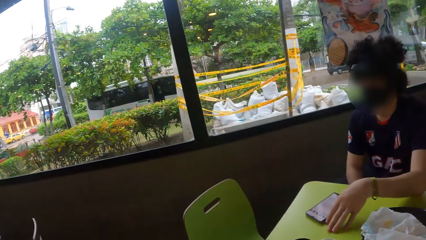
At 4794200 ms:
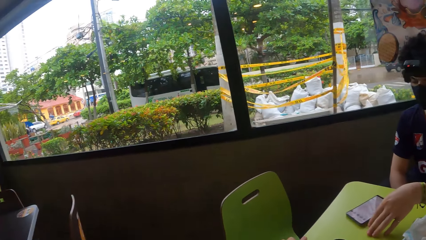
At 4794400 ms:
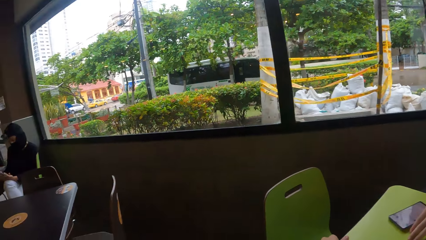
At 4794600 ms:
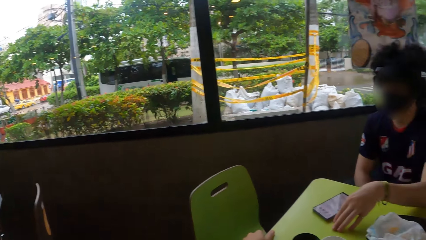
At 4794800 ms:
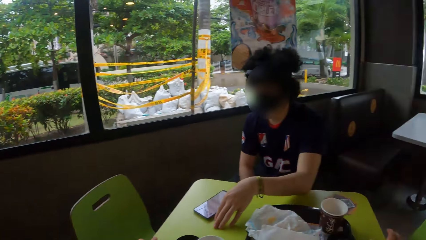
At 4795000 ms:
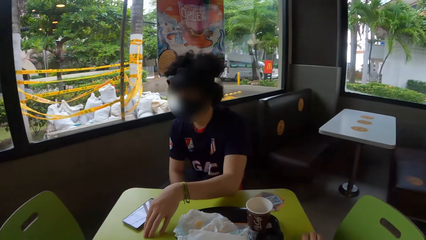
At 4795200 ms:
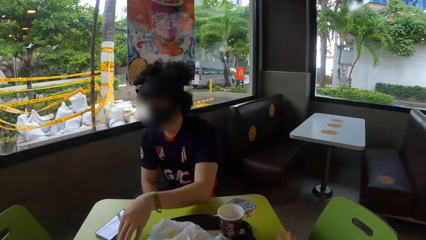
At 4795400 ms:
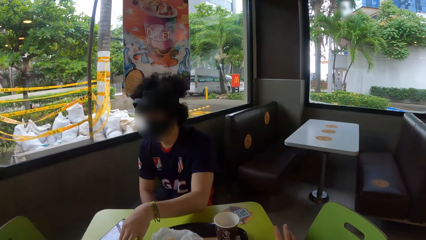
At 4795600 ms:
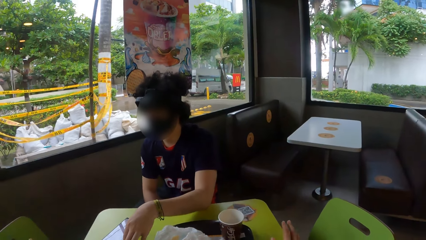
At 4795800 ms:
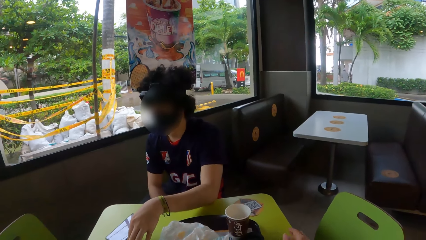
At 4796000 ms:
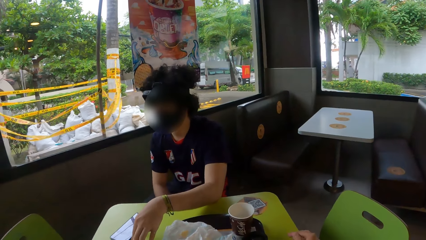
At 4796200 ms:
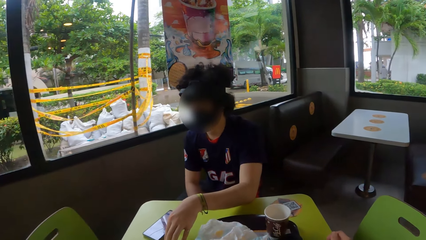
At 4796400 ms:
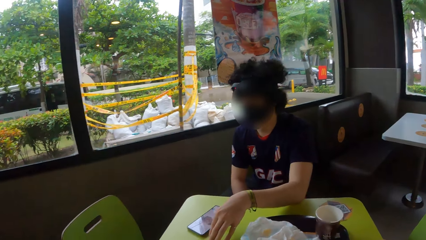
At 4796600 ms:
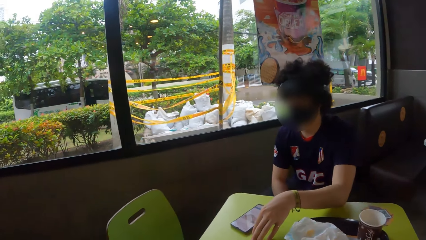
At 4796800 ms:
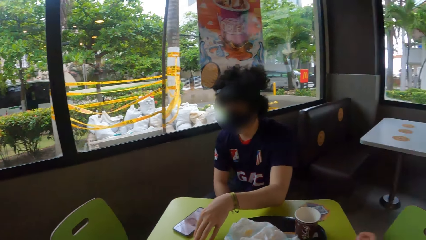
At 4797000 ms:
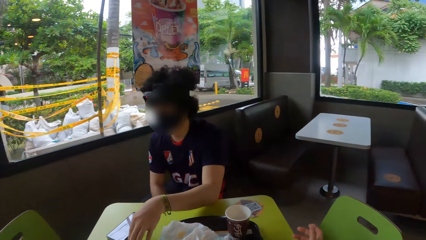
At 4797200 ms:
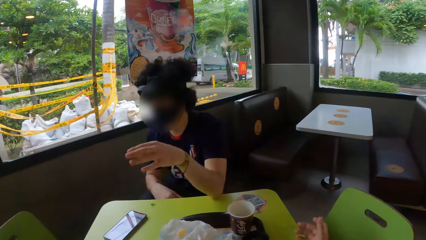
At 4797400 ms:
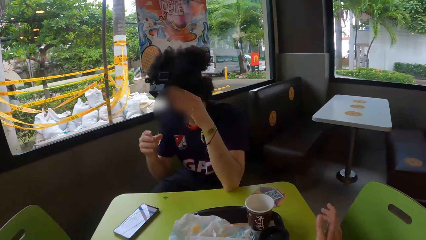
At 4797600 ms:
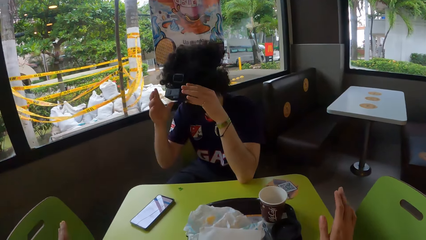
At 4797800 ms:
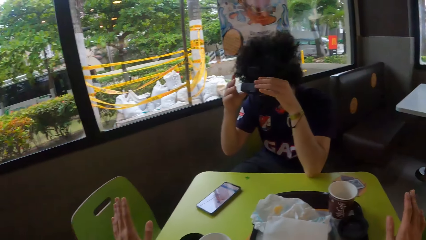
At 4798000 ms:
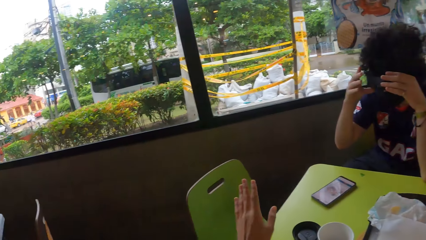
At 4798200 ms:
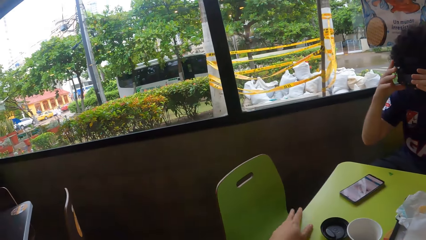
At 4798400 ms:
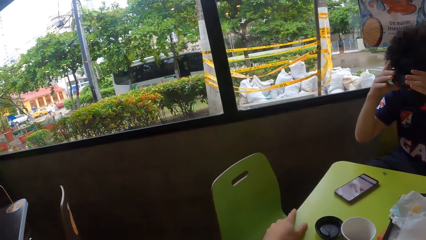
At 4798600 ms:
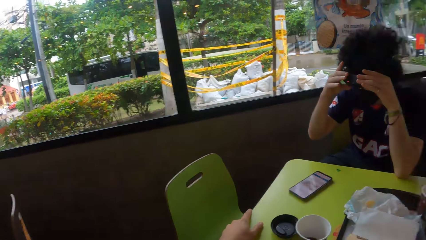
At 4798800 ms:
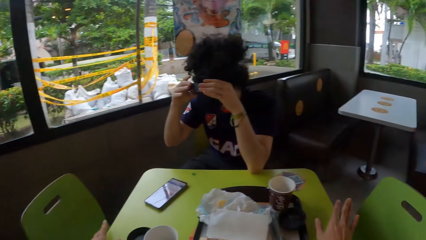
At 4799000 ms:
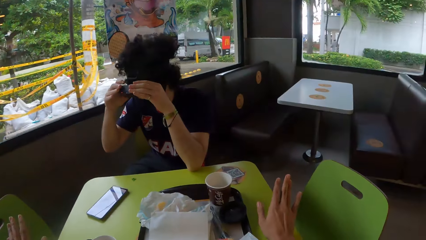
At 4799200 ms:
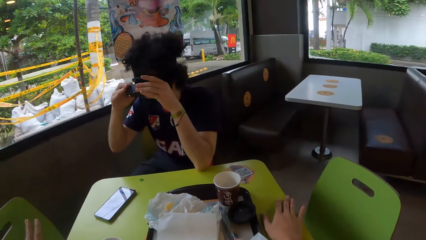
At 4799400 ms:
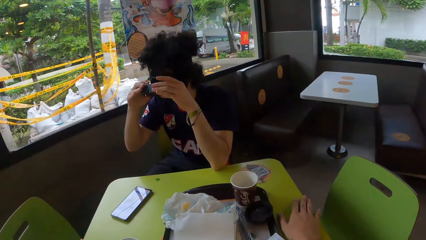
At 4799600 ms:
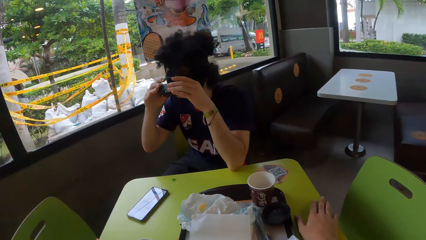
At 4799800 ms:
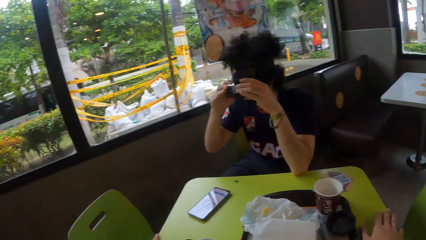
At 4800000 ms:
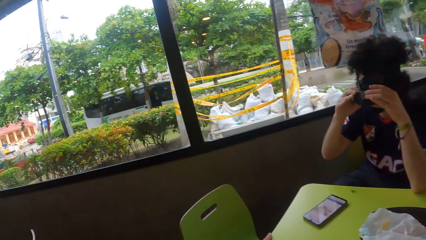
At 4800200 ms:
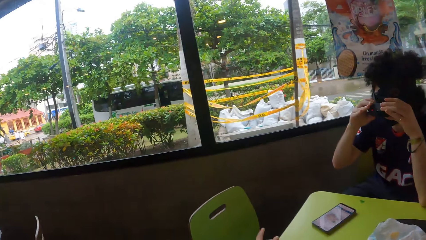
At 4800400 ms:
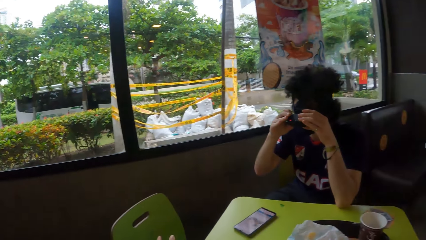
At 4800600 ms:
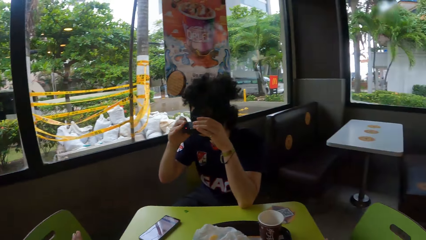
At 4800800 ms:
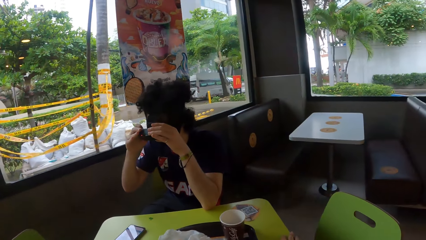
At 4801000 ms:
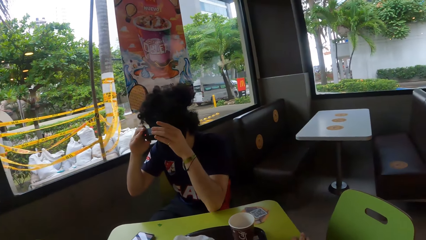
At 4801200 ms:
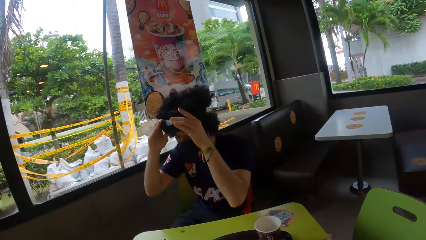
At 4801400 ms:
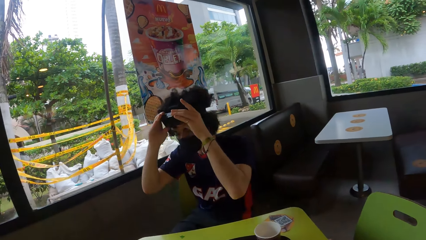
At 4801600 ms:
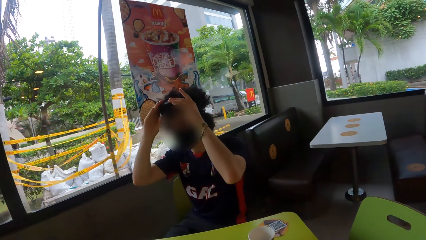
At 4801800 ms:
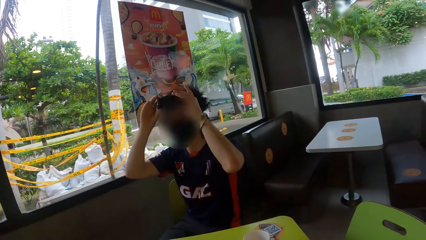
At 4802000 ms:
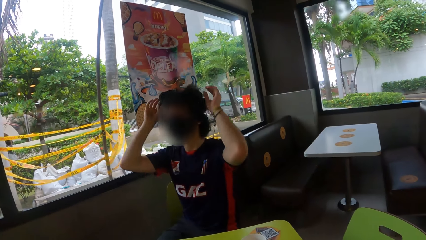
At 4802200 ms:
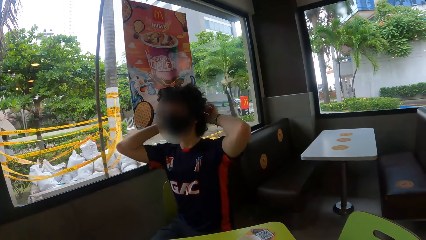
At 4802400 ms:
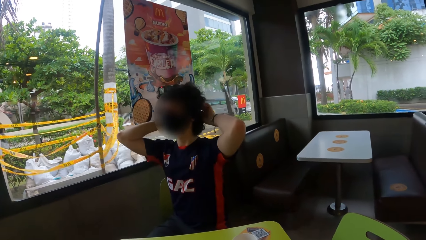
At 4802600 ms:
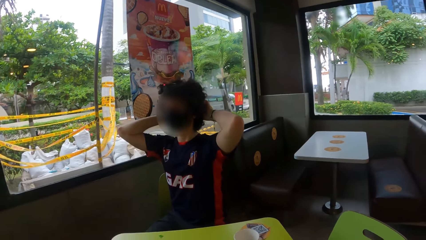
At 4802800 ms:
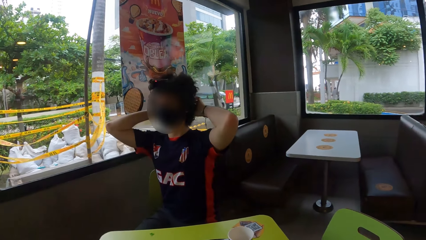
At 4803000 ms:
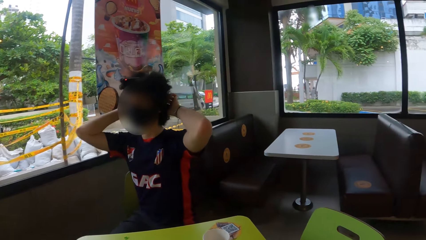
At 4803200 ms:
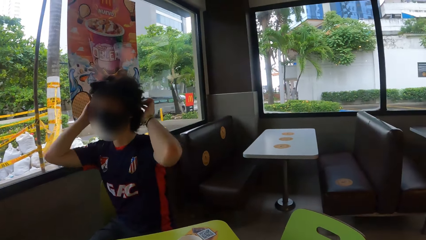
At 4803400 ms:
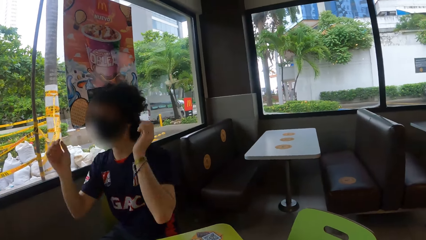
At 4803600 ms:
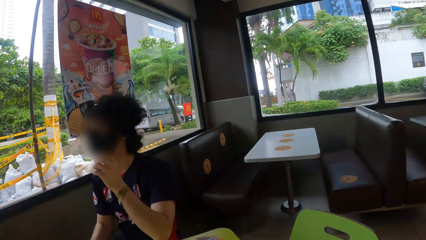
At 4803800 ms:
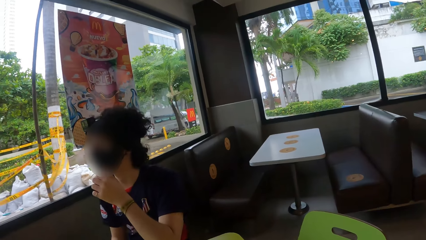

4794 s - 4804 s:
The person adjusts the camera. The camera wearer looks around the cafeteria.

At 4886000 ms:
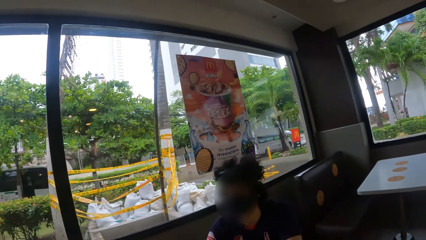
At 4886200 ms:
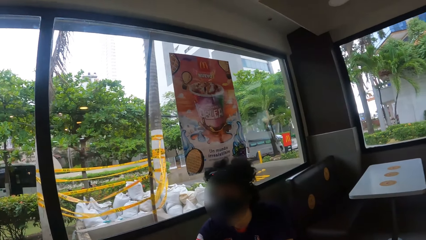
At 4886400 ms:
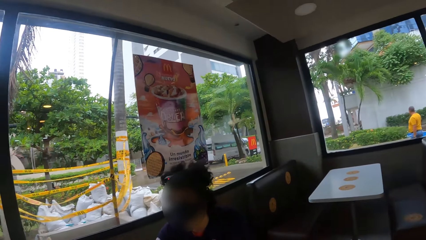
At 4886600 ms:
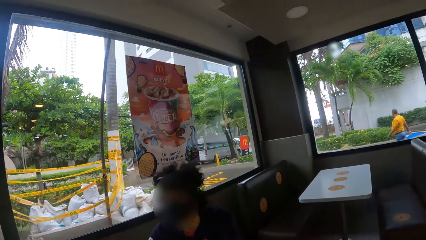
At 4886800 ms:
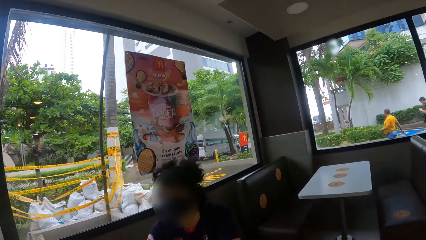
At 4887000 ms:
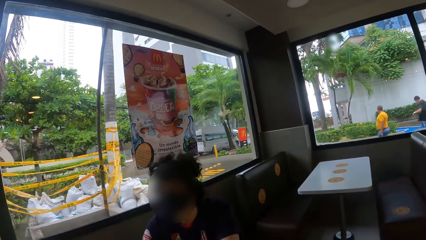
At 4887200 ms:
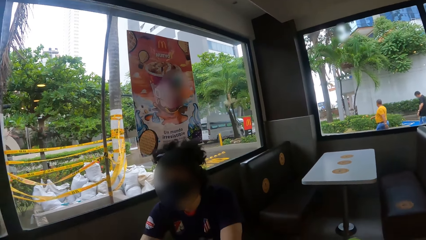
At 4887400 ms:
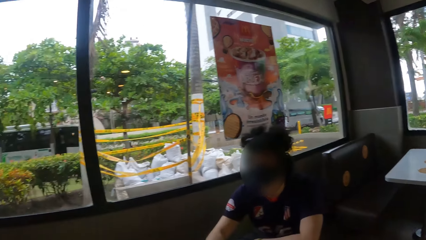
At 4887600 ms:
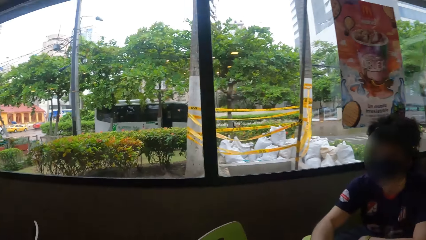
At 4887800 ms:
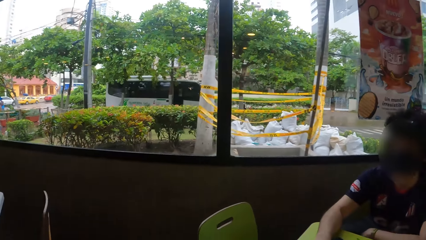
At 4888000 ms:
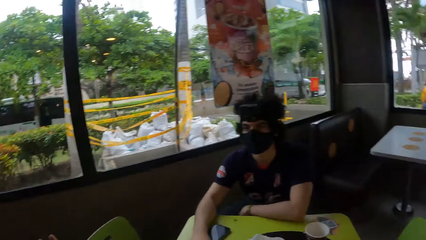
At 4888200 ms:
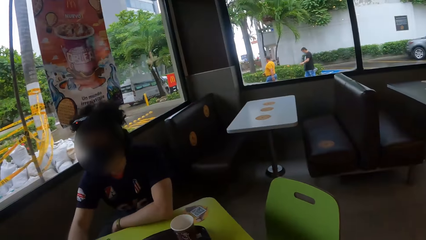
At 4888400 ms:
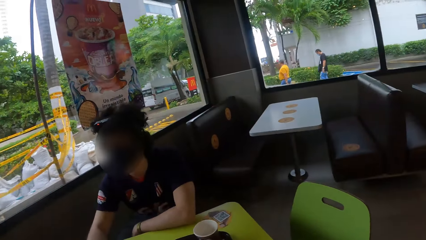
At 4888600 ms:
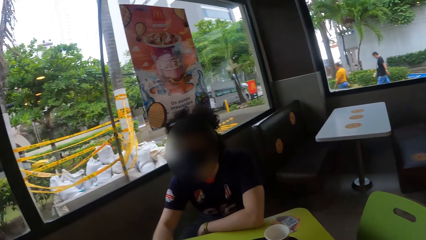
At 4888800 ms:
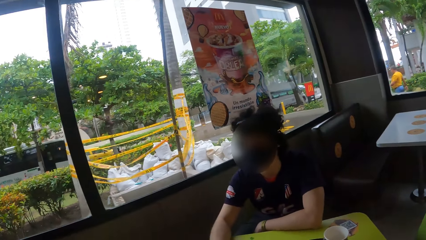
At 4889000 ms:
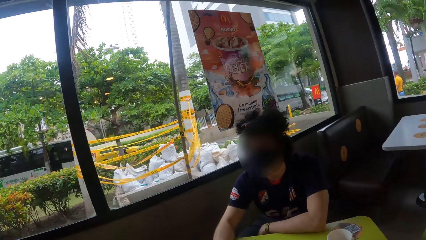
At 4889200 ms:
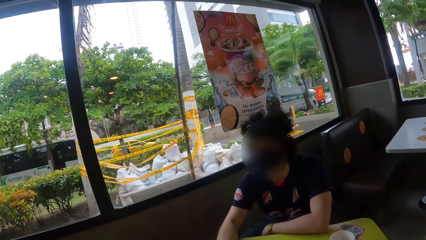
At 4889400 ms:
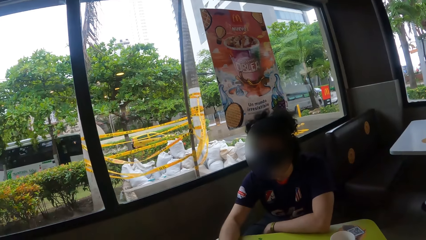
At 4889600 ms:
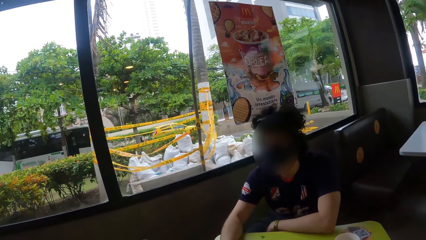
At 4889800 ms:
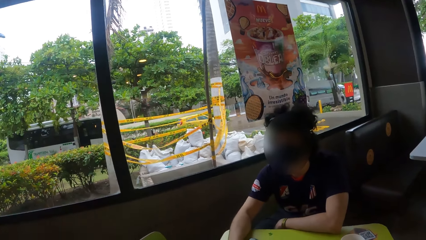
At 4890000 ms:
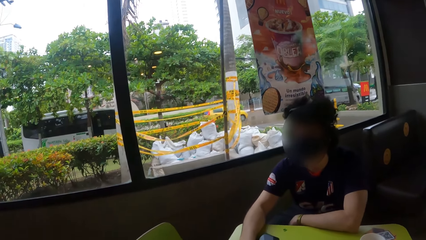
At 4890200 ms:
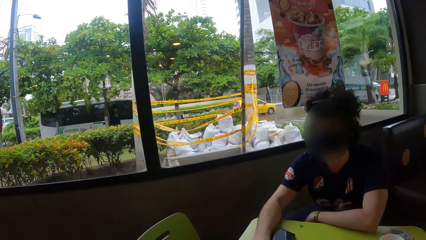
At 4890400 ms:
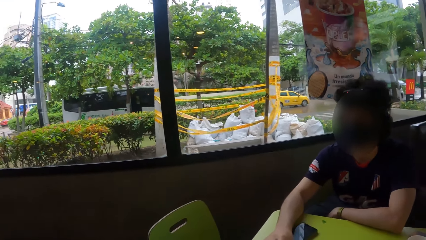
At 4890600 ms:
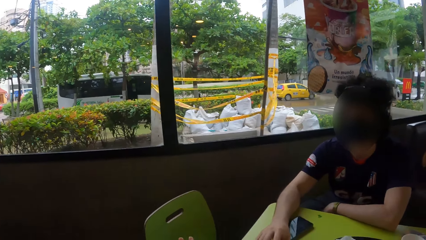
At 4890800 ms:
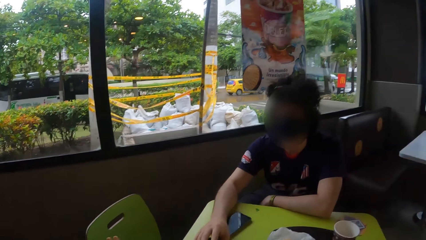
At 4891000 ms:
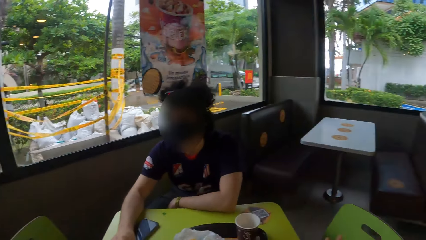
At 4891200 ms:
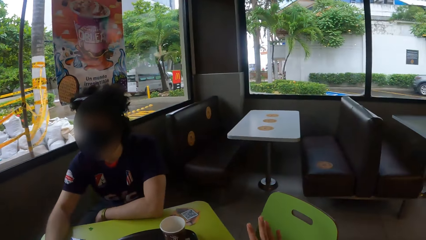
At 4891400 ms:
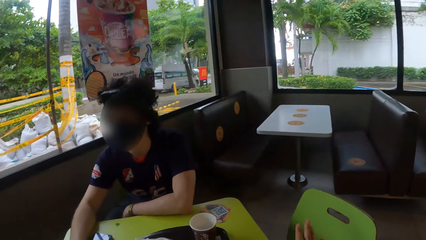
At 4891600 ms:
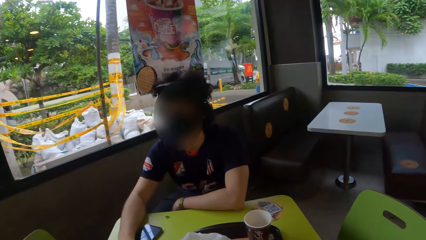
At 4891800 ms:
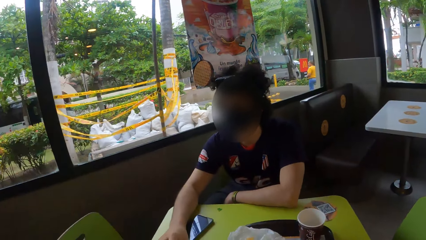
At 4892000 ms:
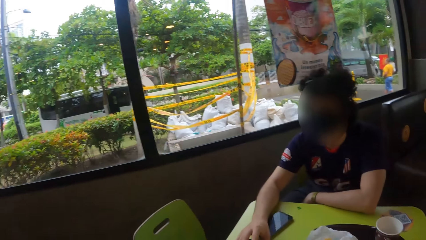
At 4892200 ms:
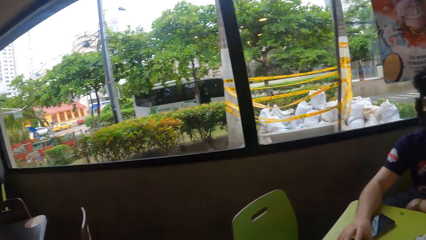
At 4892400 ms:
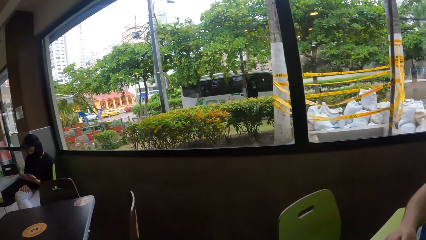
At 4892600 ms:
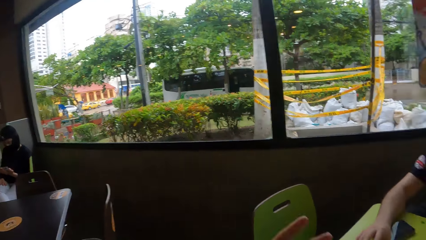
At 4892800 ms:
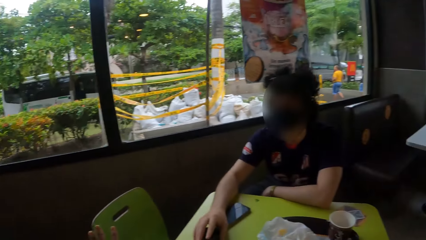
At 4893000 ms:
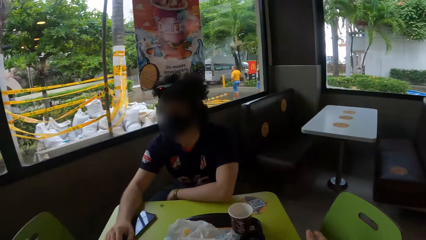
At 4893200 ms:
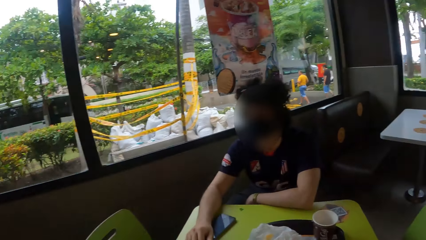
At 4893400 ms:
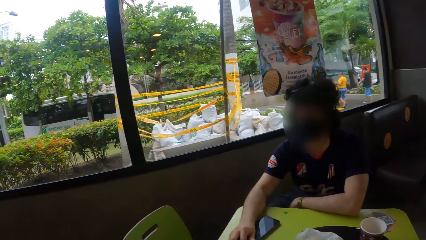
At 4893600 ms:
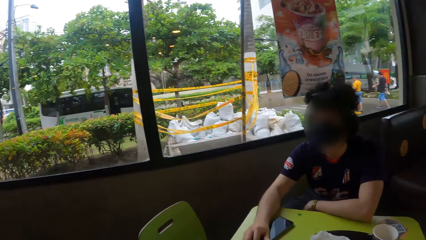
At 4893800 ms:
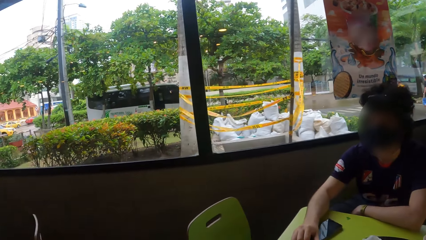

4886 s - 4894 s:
The camera wearer raises a hand. They look around.
